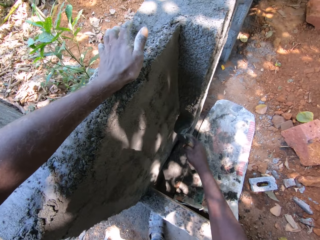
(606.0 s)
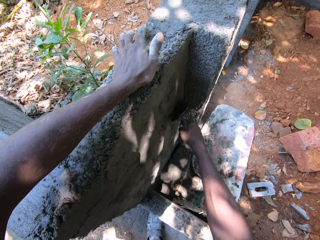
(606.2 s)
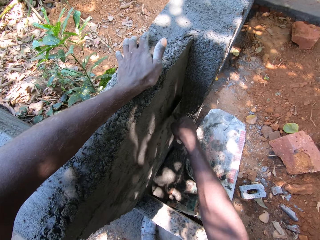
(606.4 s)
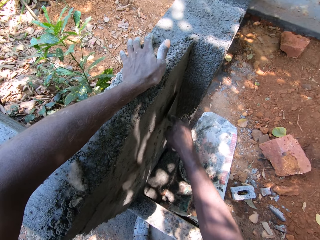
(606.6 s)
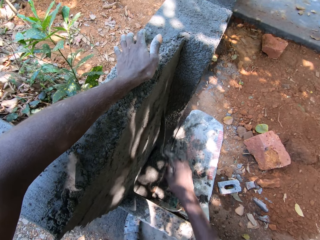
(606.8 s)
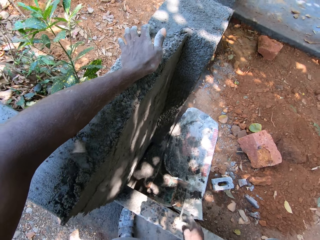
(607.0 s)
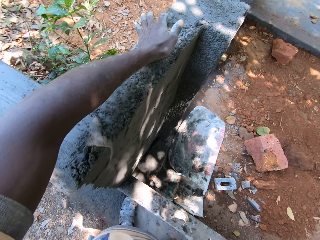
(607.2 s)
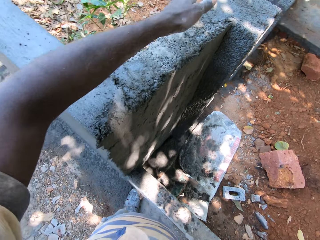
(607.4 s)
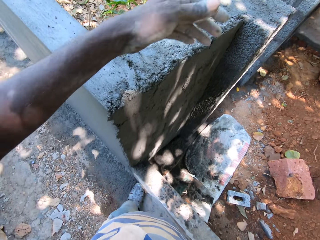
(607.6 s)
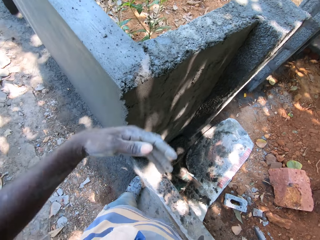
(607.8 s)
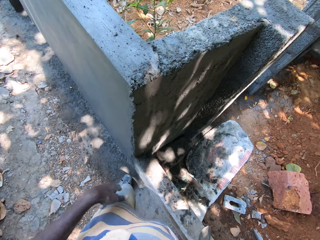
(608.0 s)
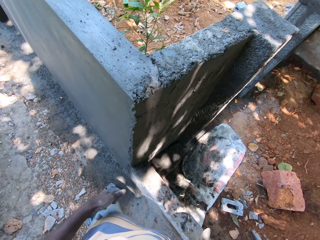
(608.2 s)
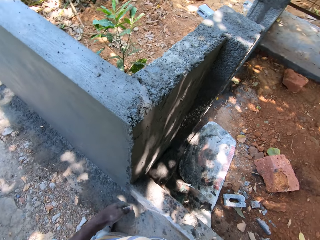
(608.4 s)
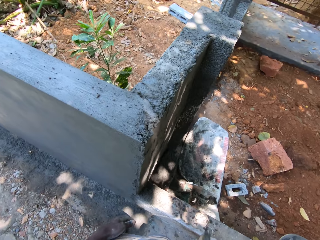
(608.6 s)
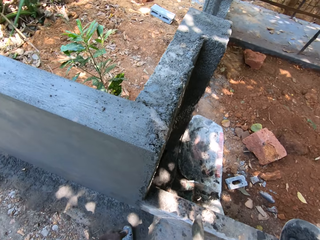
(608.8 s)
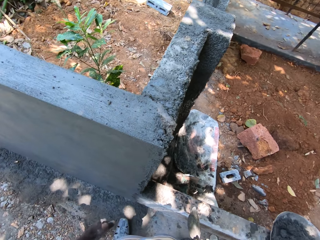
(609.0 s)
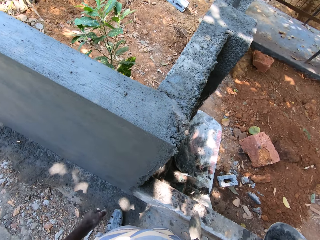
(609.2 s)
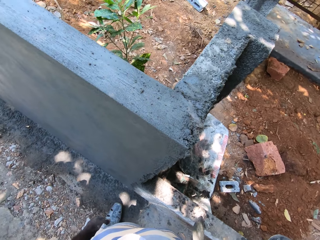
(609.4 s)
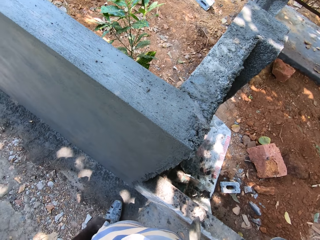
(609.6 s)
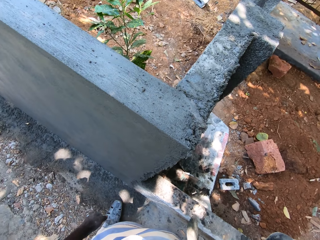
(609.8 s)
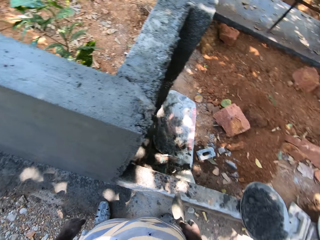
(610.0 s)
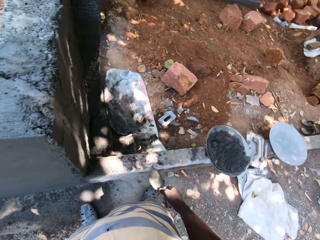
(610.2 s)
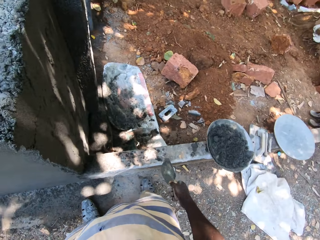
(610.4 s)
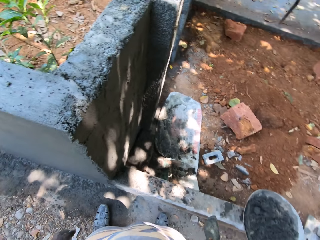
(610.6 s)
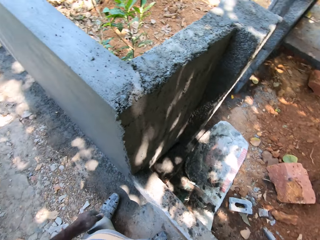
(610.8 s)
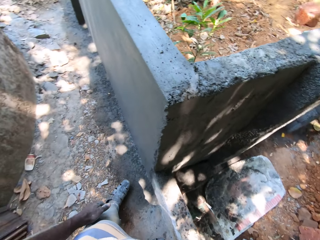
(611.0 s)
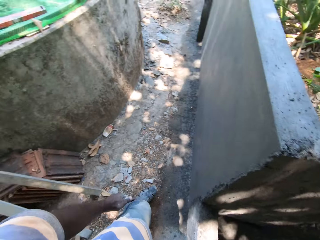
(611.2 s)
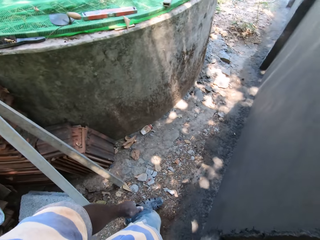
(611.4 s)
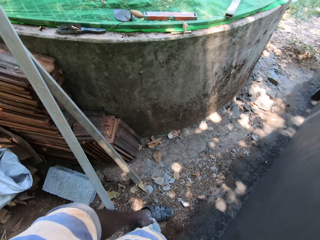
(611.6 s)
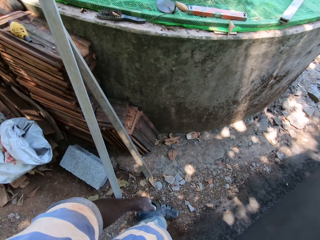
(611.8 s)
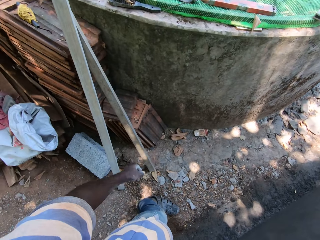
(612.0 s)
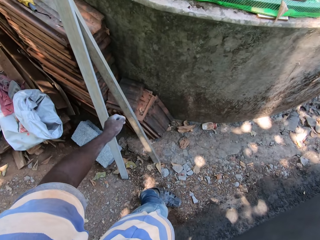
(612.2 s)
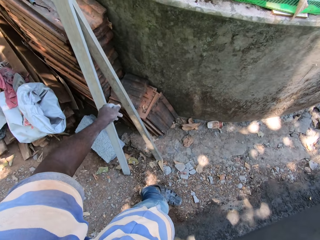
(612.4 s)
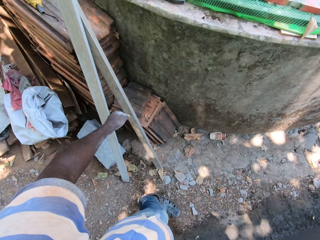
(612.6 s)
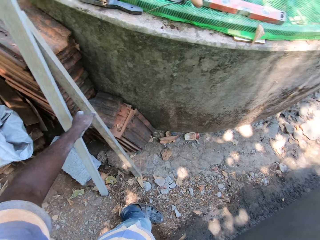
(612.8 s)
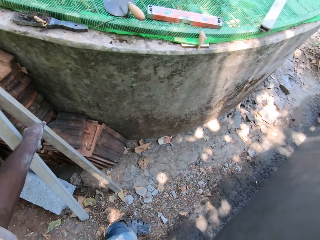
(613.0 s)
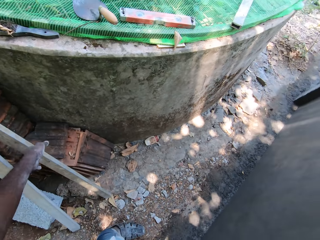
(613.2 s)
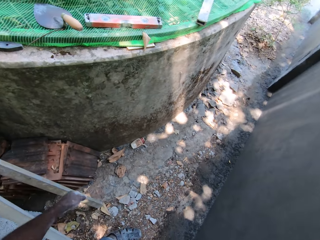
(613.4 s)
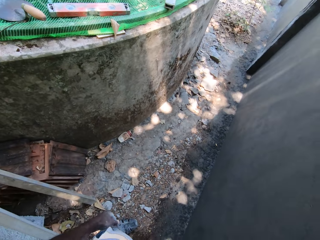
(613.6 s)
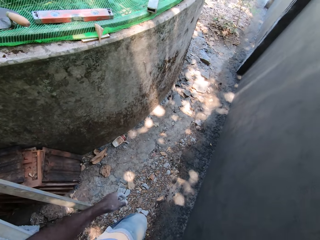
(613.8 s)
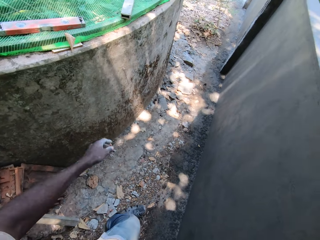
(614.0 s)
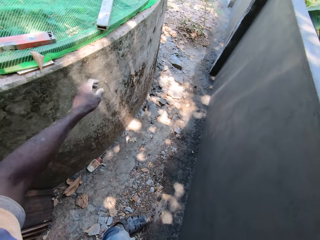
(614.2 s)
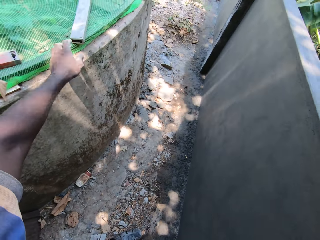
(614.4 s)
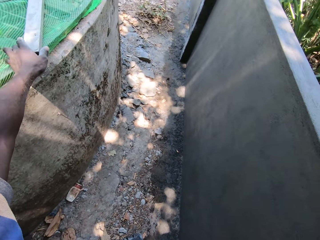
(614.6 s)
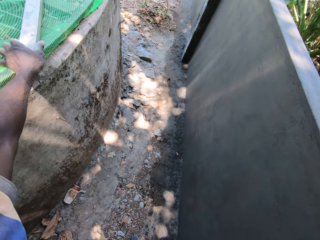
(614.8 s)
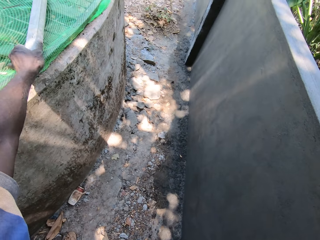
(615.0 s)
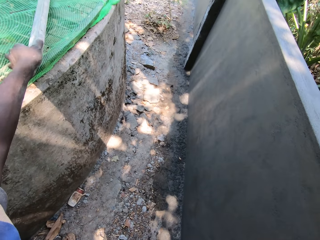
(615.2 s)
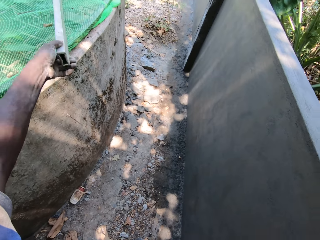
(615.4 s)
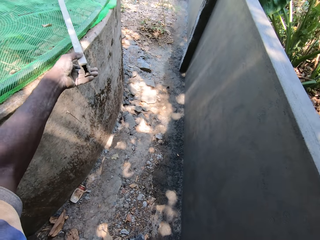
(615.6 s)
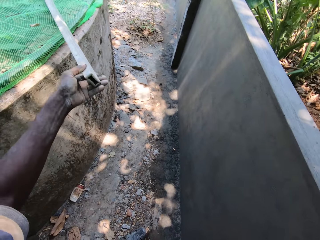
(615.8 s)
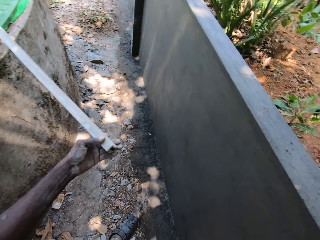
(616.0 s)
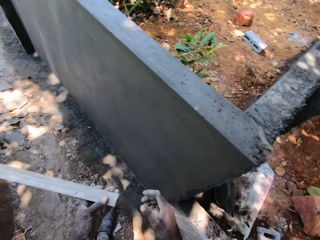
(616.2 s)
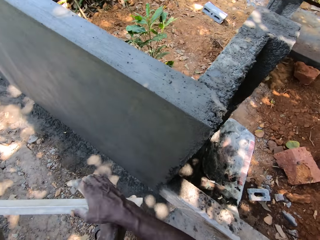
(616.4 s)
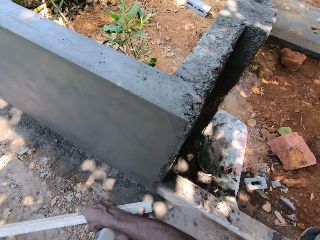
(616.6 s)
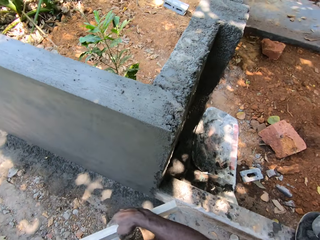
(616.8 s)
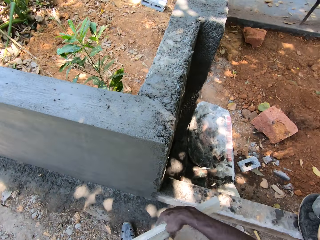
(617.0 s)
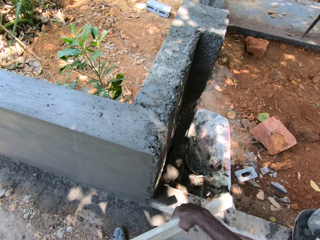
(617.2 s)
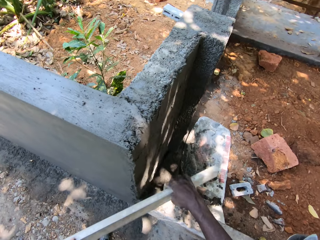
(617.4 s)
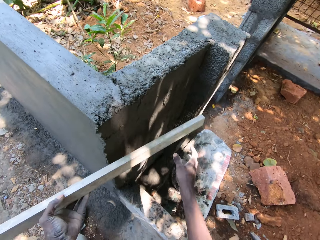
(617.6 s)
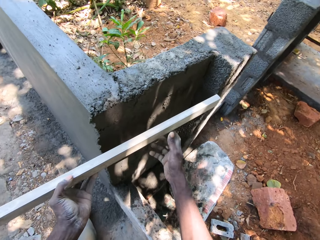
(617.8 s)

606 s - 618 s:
The camera wearer looks around the construction site. He picks up a metal rod or wood from the well with his left hand.

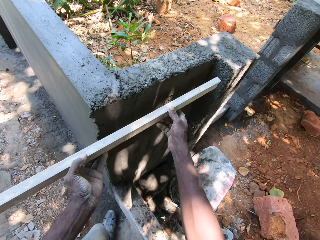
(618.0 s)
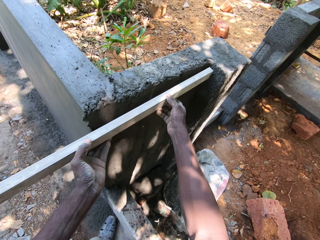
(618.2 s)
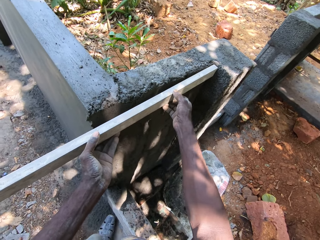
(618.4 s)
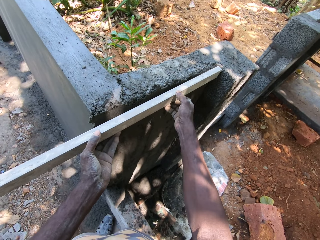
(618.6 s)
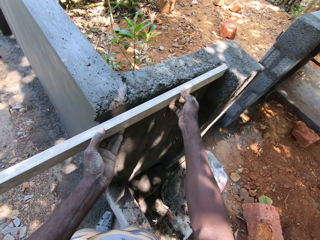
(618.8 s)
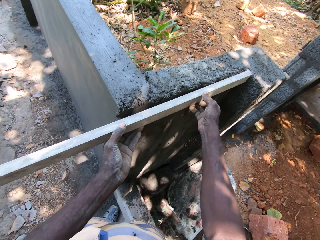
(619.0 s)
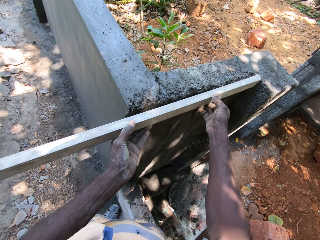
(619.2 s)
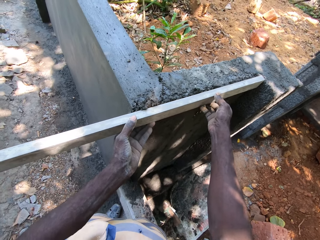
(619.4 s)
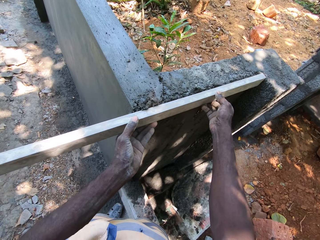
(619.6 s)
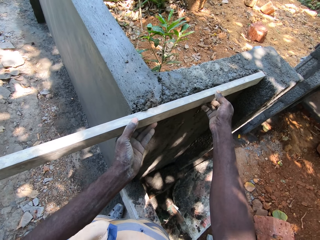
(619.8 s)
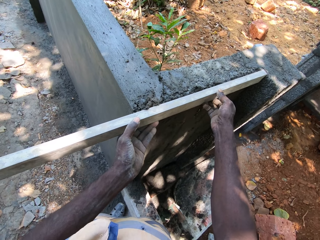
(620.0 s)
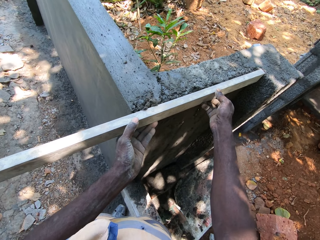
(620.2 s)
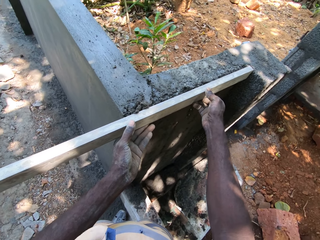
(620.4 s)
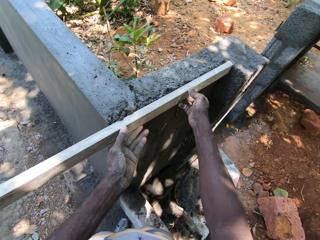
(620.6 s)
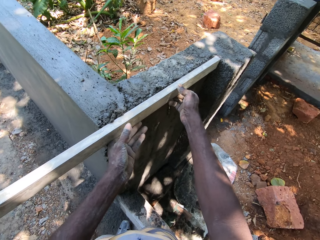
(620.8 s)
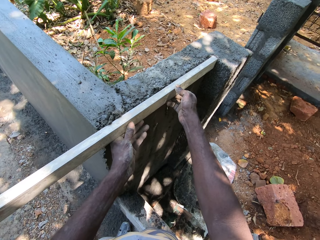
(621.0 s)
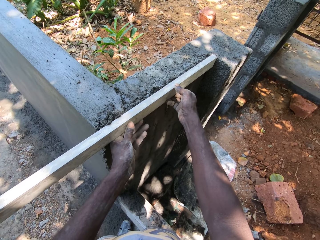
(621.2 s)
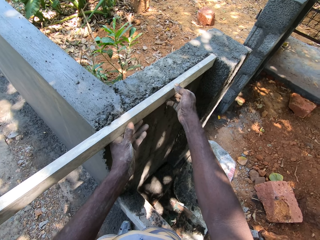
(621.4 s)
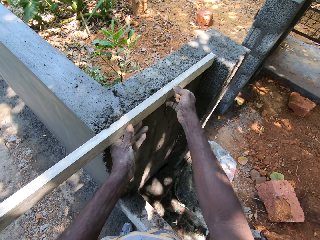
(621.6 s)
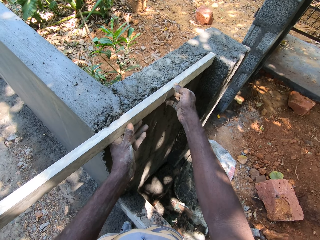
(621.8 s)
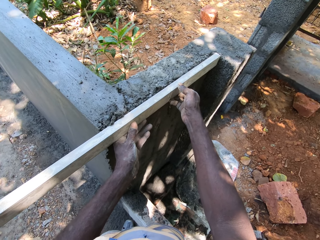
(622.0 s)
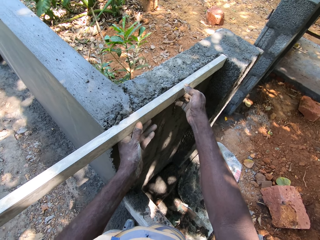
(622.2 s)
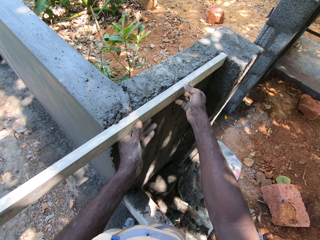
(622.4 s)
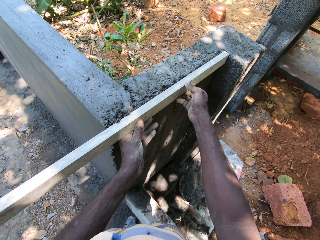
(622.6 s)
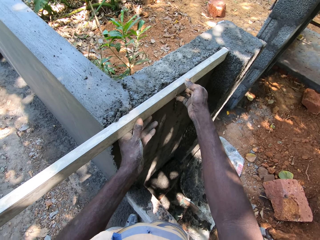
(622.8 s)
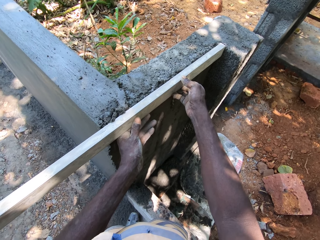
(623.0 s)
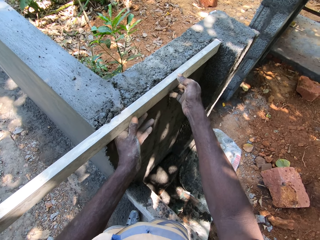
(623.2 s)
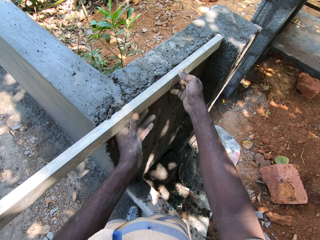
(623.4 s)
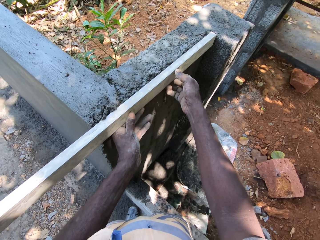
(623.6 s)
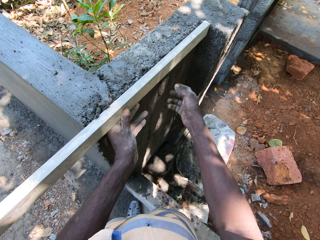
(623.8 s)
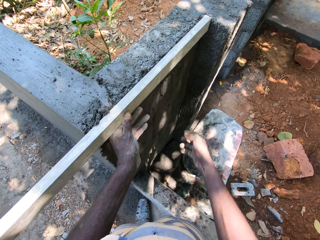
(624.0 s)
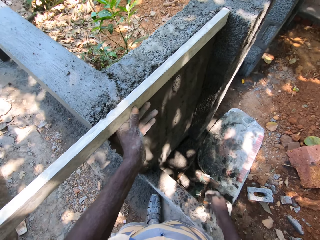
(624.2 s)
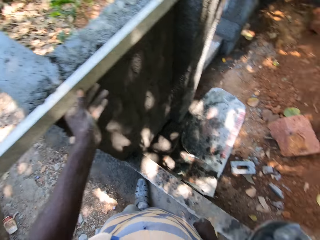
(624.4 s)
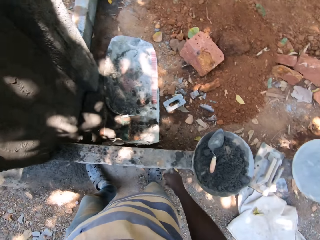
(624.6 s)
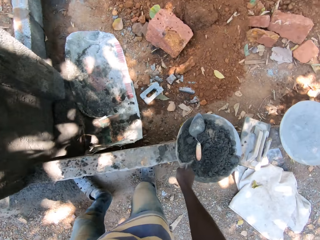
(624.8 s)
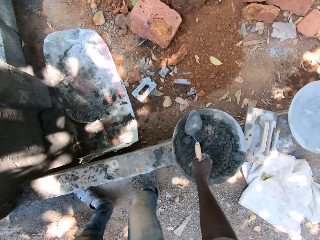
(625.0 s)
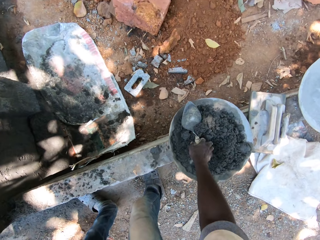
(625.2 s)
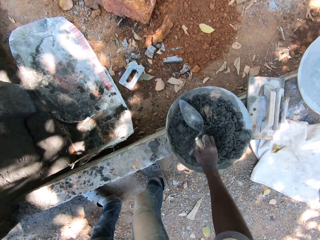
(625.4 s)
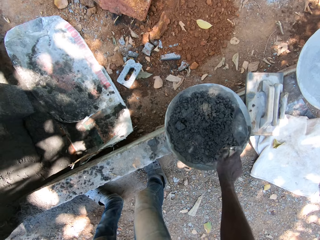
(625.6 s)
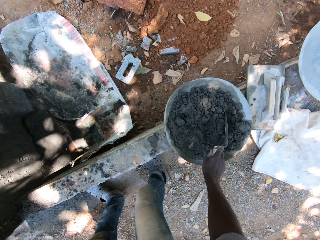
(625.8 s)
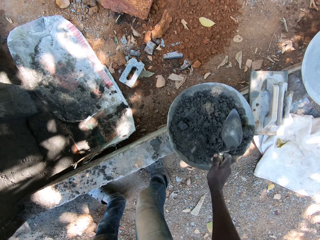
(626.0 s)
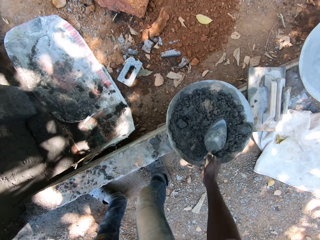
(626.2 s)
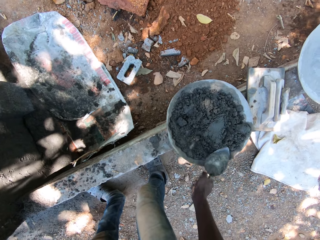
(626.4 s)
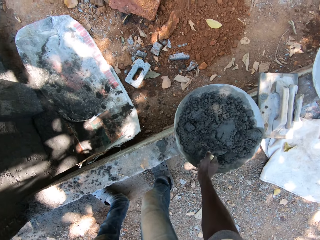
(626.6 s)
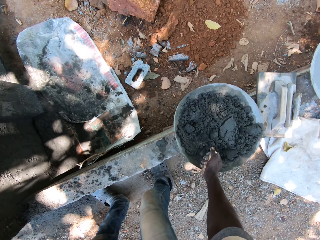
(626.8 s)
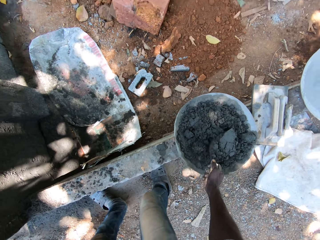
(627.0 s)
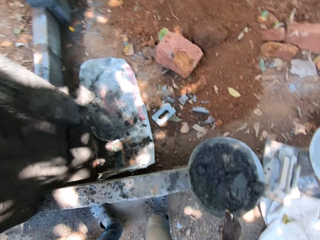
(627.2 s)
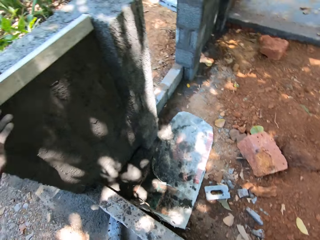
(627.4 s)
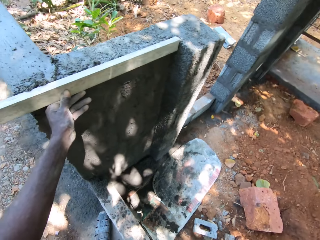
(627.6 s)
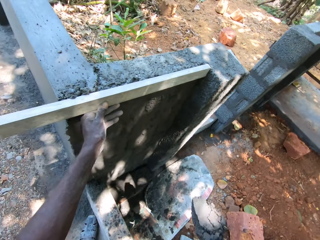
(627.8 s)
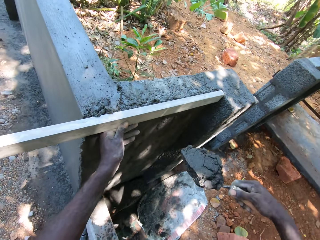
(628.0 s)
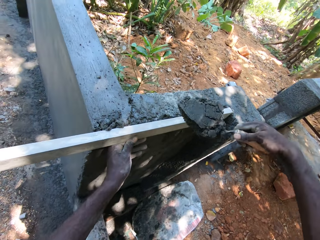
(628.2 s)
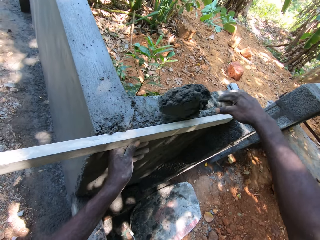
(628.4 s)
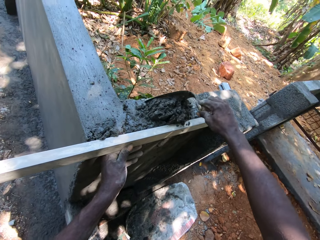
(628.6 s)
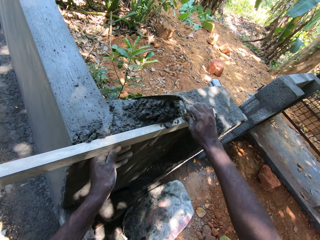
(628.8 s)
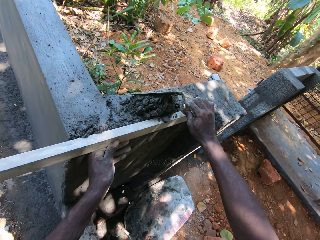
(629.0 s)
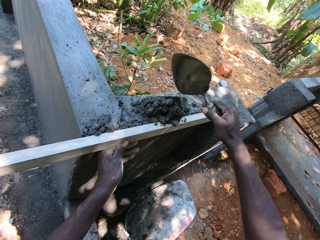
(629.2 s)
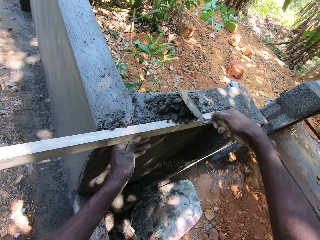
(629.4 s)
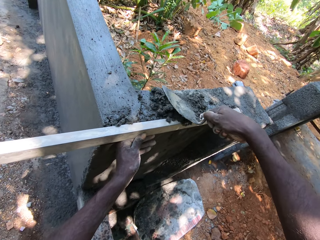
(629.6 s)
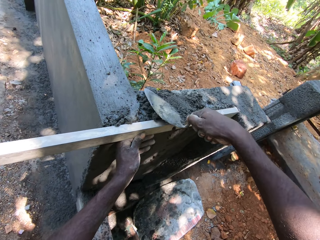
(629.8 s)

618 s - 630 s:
The camera wearer places the wood on the wall. He levels the fence with the metal rod in his left hand. He picks up the trowel tool. He mixes cement. He takes the cement mixture from the hand pan with the hand trowel in his right hand. He pours the cement mixture in the hand trowel on the fence with his right hand. He plasters the fence with the cement mixture in the hand trowel in his right hand.
